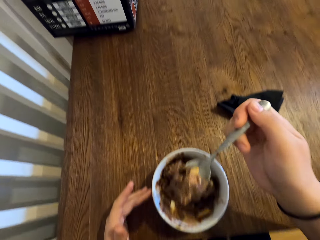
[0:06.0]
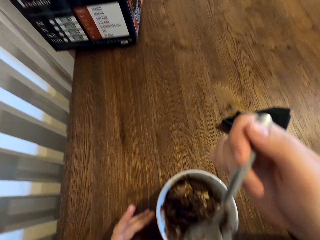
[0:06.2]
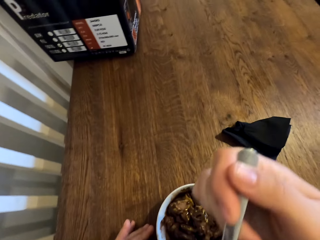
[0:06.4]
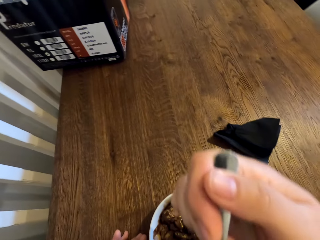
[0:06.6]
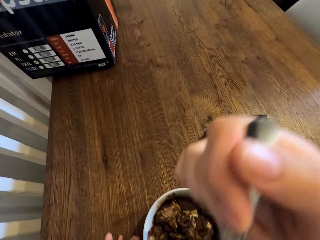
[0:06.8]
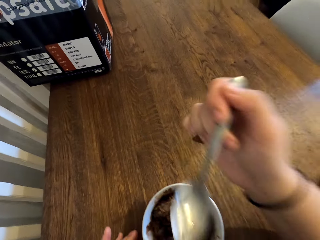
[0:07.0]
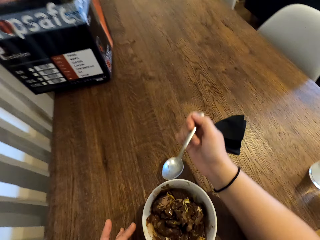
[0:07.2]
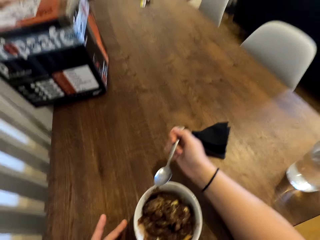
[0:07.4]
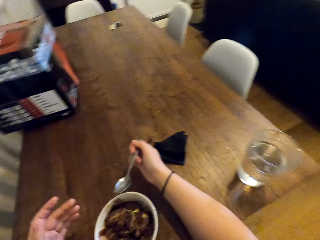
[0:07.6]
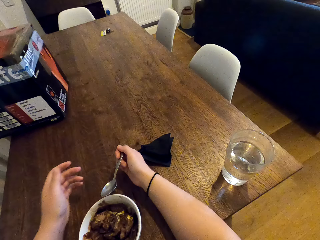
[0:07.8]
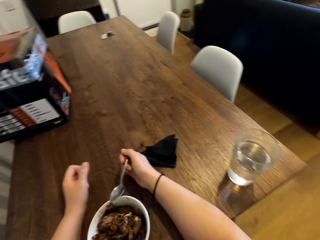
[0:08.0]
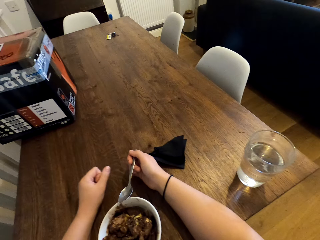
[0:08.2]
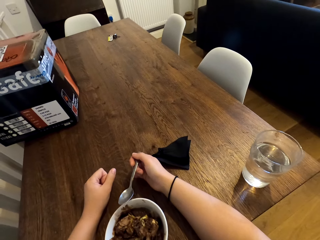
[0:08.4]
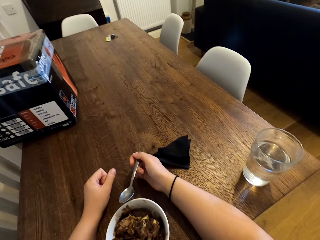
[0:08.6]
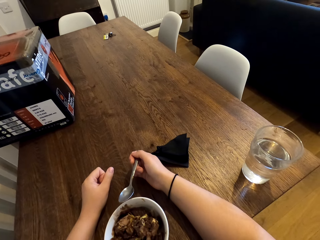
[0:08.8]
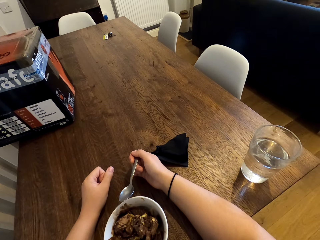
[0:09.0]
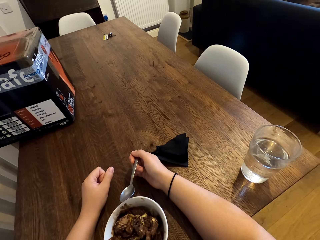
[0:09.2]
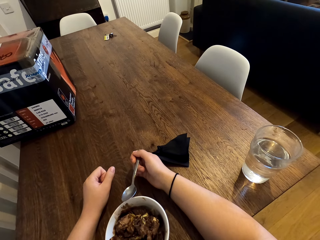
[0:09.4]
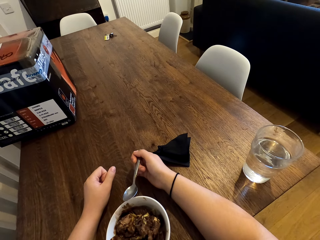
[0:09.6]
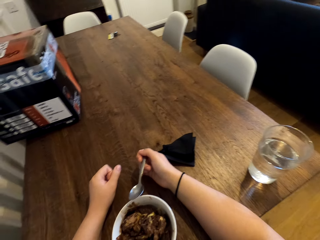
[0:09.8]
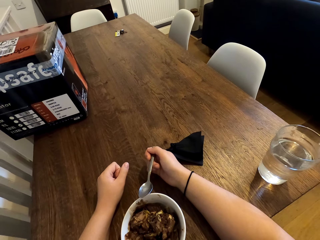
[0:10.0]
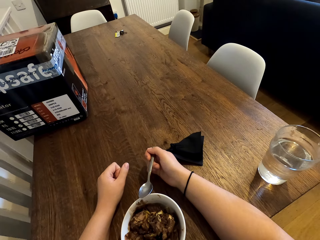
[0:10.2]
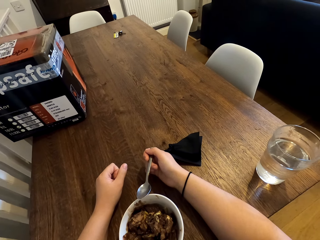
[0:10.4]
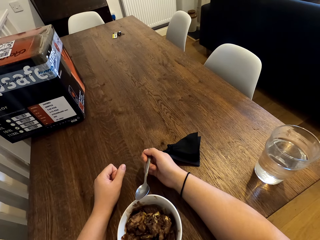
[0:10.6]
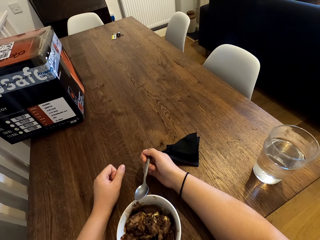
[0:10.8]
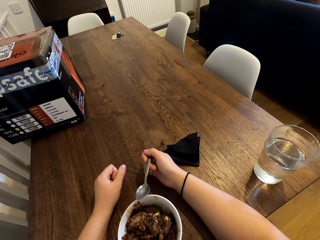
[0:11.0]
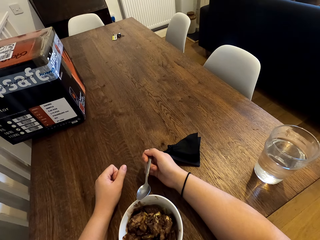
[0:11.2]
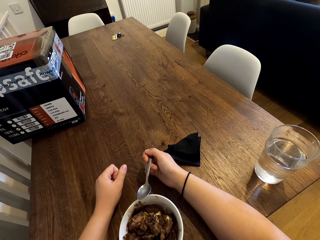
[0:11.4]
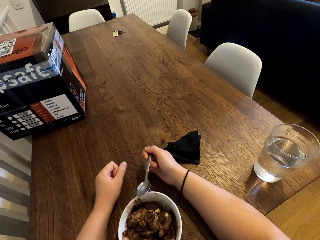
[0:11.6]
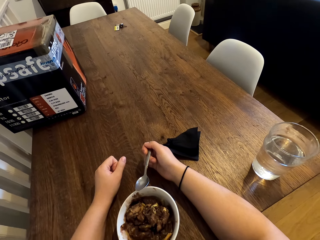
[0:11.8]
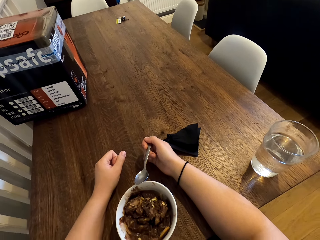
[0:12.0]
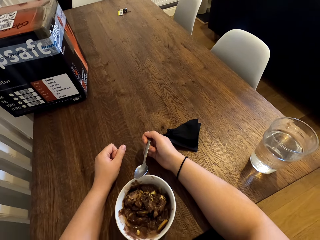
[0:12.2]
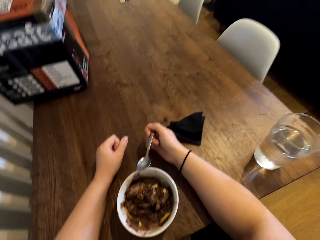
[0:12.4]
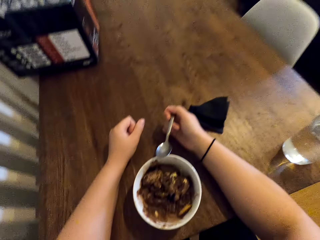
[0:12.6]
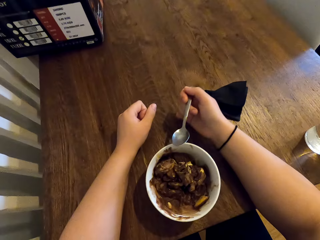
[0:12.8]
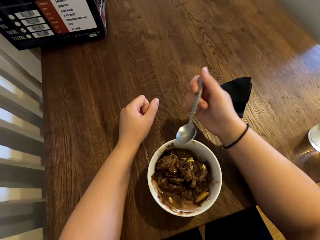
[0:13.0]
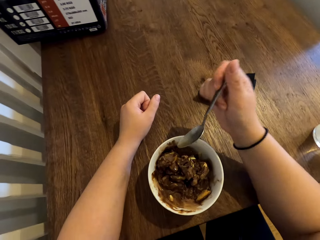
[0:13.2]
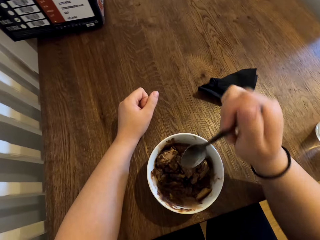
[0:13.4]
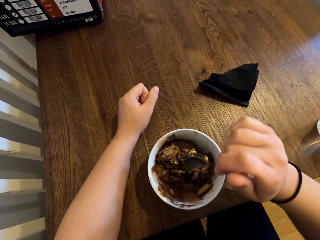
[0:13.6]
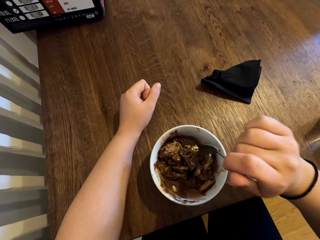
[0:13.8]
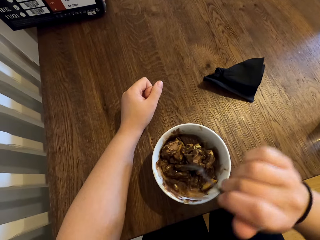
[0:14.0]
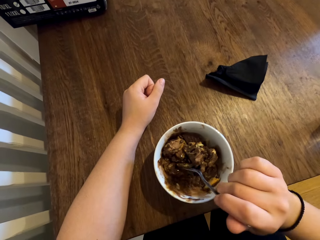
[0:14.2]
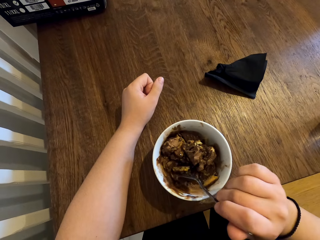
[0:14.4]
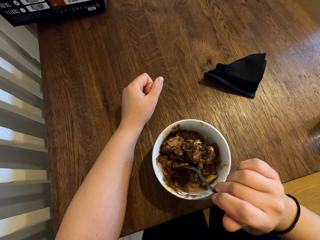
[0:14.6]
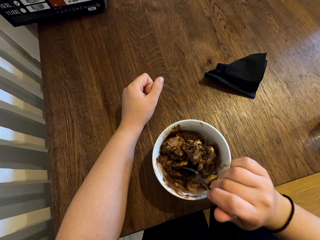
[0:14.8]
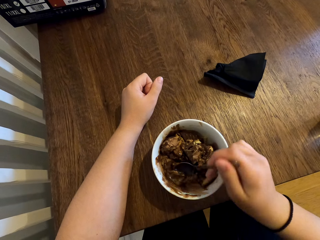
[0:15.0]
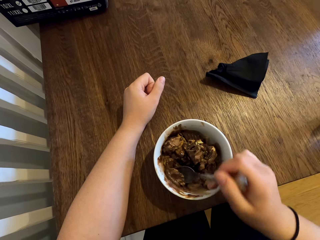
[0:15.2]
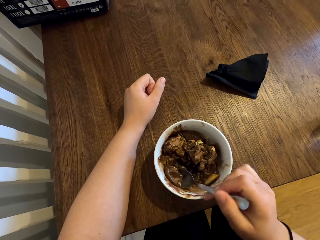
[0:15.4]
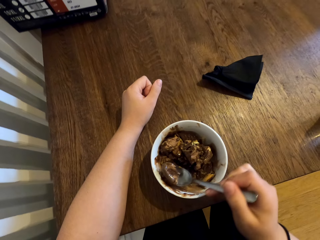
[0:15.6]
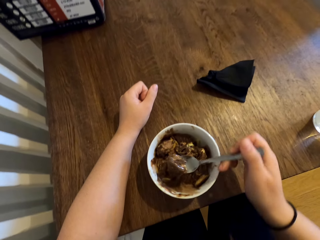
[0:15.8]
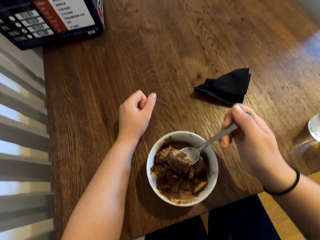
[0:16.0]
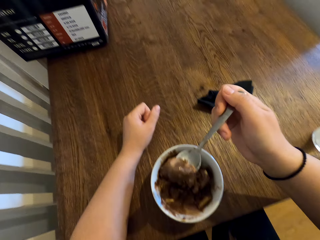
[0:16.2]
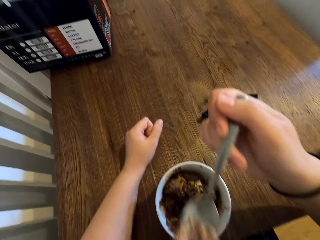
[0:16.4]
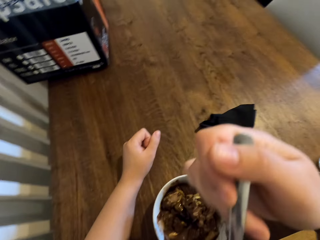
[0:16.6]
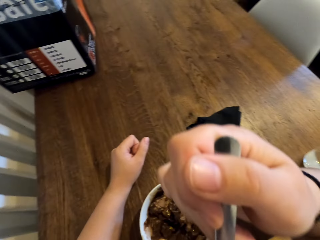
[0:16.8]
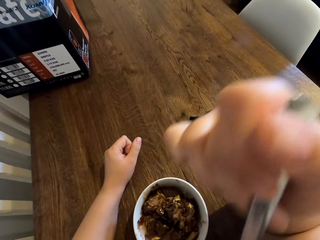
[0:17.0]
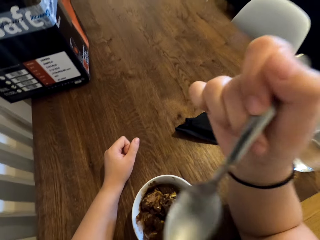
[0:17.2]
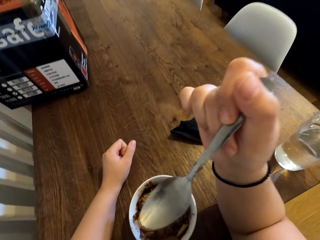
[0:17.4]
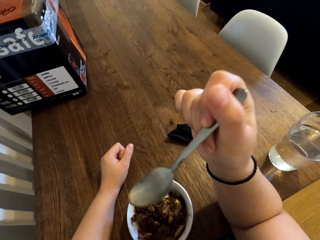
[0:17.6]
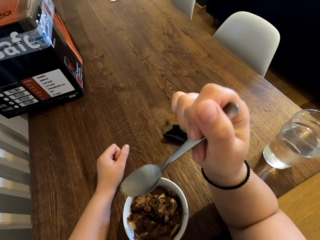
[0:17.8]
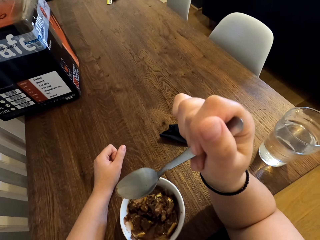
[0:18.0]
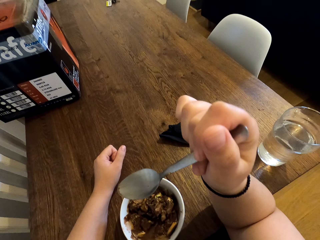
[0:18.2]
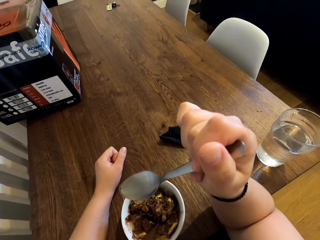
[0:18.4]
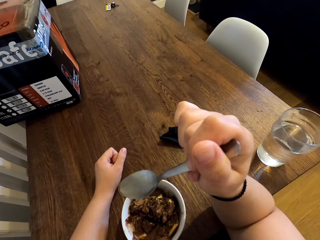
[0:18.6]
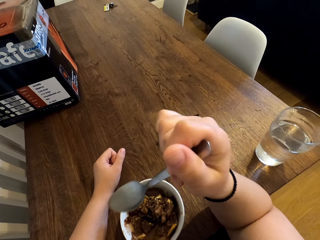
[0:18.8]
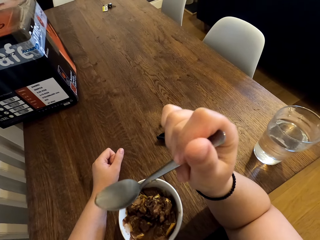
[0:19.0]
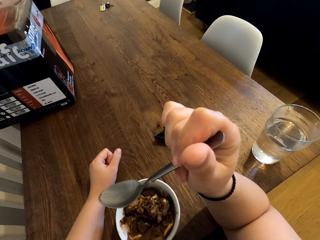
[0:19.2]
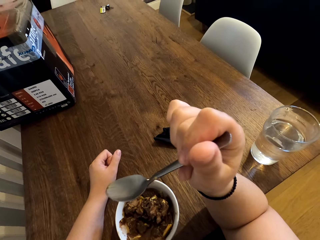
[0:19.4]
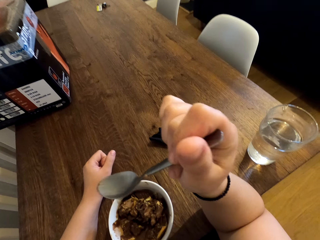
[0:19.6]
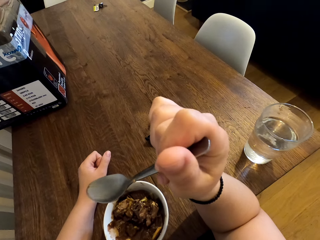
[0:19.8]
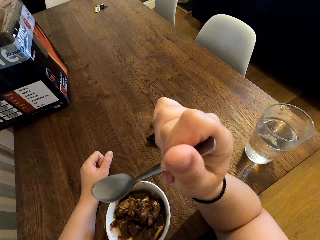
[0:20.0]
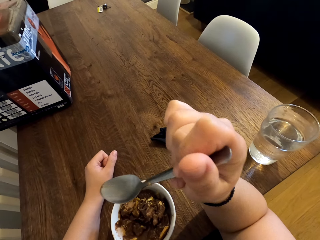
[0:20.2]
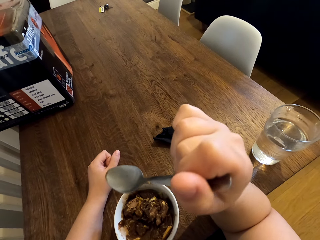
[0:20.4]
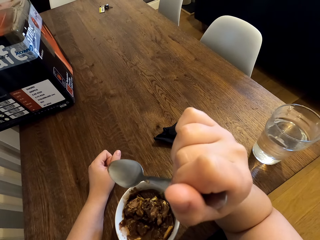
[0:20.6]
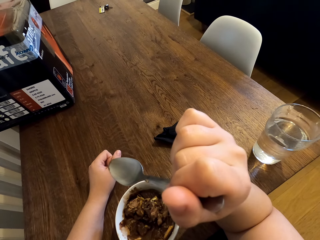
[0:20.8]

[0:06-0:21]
The camera wearer eats the ice-cream with biscuits. She rests her hands on the table. She scoops the ice-cream with the biscuits in the bowl with the spoon. She eats the ice-cream with the biscuits. She rests her elbow on the table.

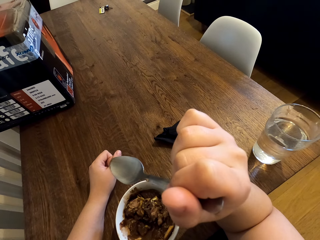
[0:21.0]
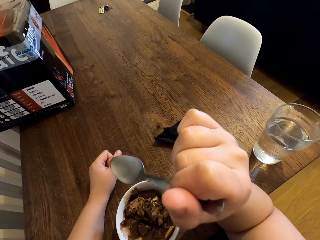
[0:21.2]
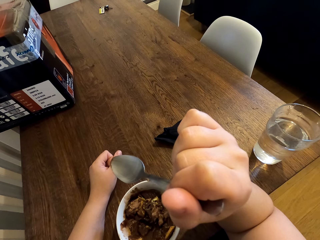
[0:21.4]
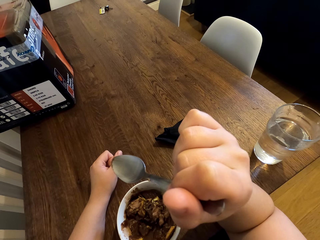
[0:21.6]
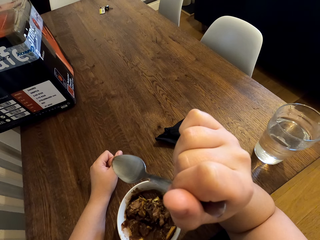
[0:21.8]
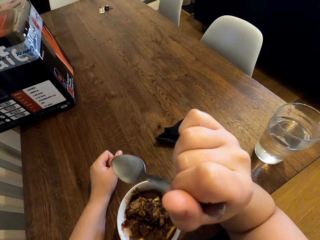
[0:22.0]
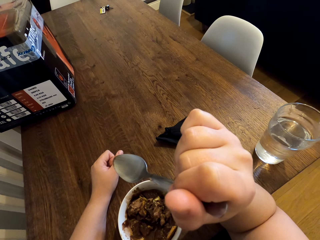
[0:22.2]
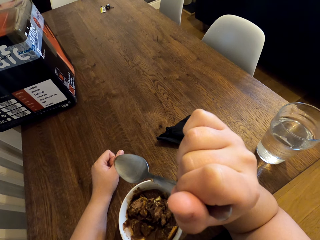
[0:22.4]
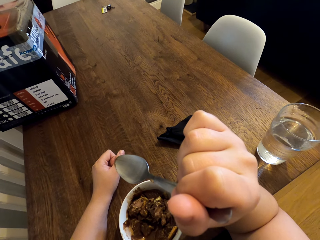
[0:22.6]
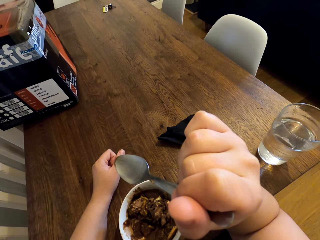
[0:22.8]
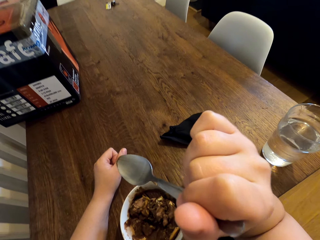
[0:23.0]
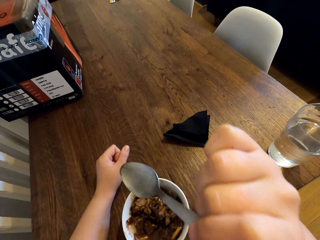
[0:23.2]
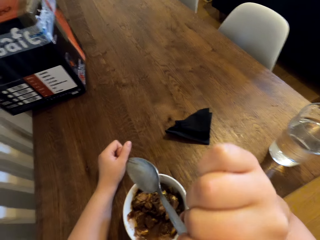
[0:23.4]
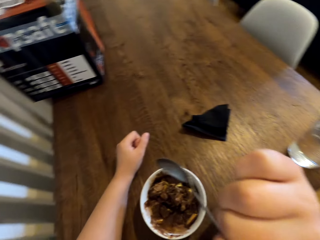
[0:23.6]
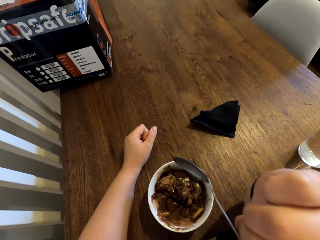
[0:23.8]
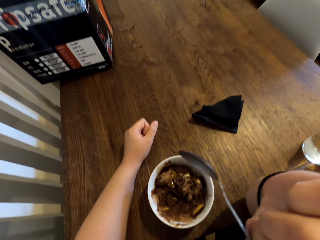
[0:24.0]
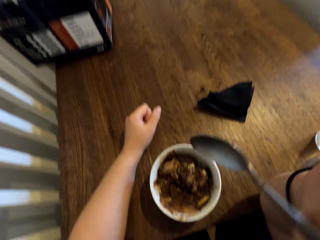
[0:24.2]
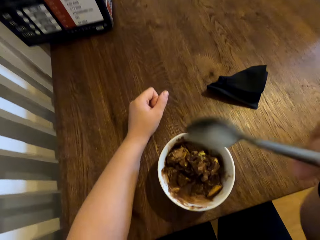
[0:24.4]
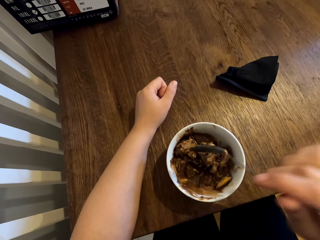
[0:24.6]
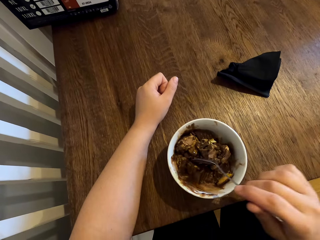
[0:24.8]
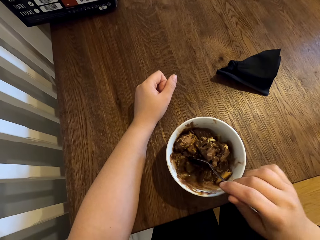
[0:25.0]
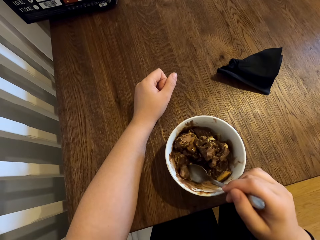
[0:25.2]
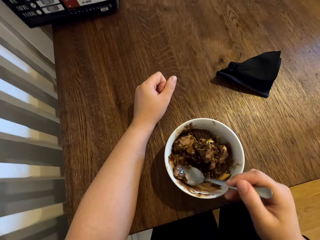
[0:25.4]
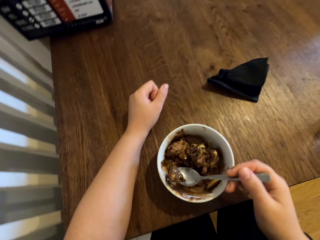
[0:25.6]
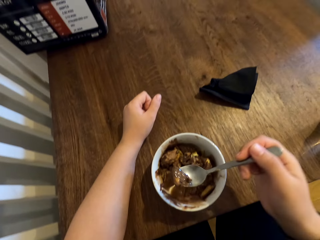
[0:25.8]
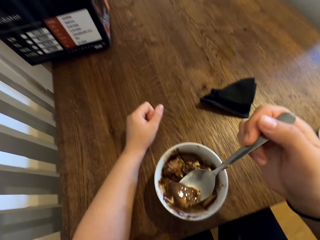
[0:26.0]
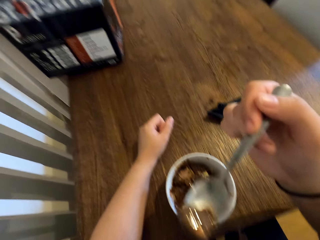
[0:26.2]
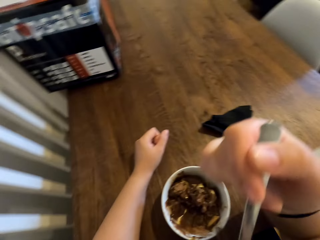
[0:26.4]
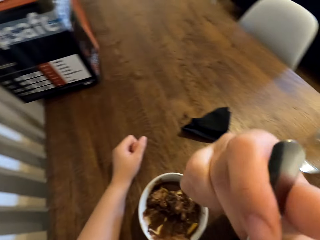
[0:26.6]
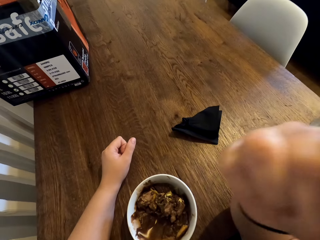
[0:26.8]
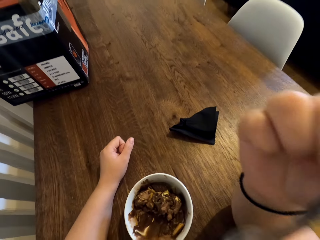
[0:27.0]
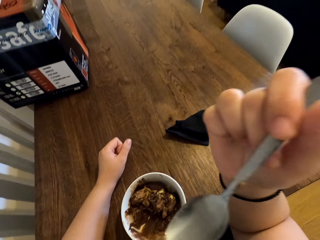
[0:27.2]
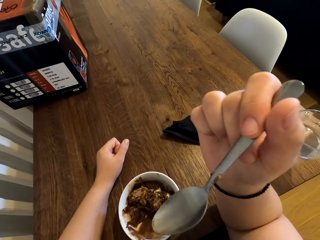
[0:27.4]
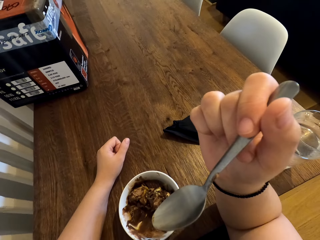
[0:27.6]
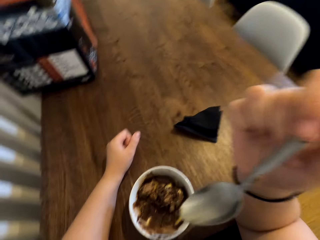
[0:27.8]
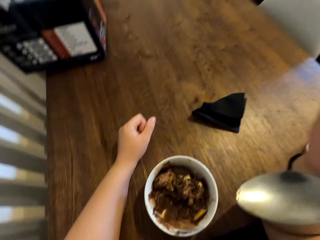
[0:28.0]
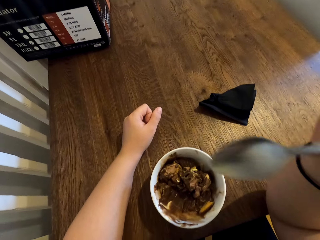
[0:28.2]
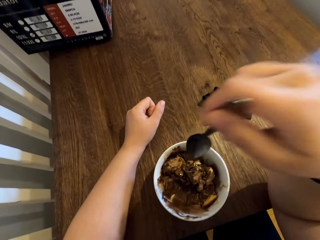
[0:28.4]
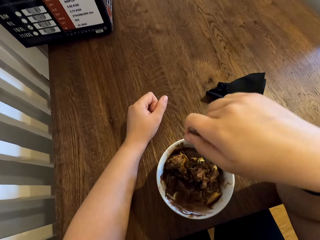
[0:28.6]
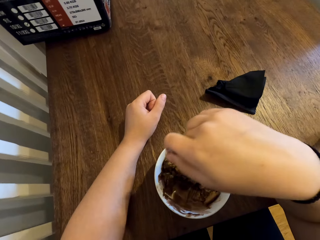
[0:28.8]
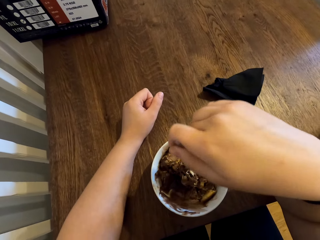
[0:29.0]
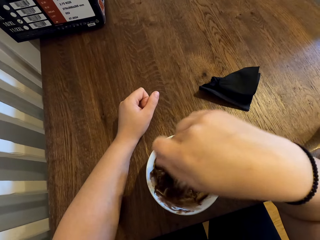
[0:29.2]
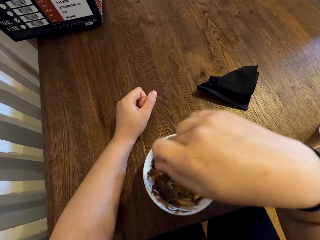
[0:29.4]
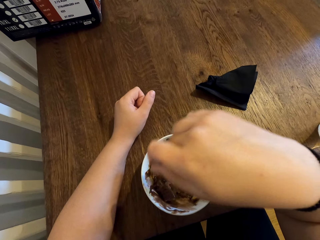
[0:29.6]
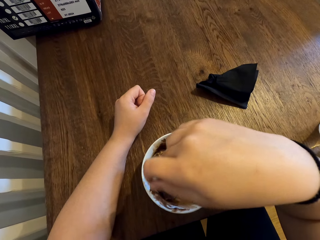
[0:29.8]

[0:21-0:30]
The camera wearer scoops the ice-cream with the biscuits in the bowl with the spoon. She eats the ice-cream with the biscuits. She rests her elbow on the table. She scoops the ice-cream with the biscuits in the bowl with the spoon.
